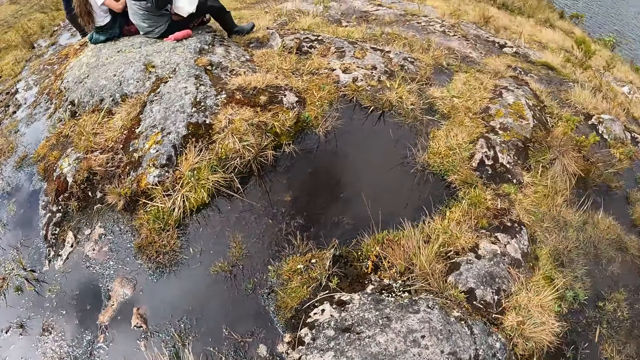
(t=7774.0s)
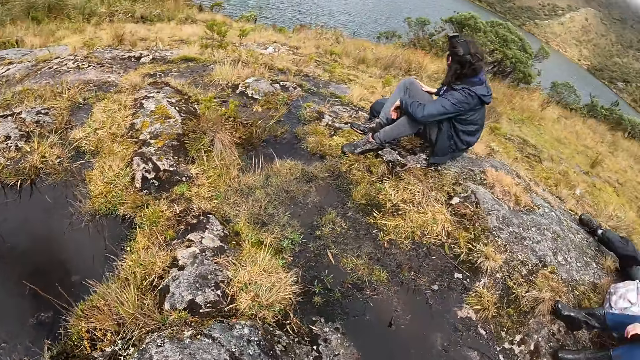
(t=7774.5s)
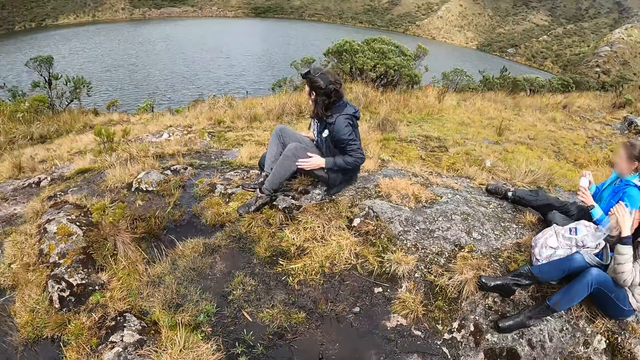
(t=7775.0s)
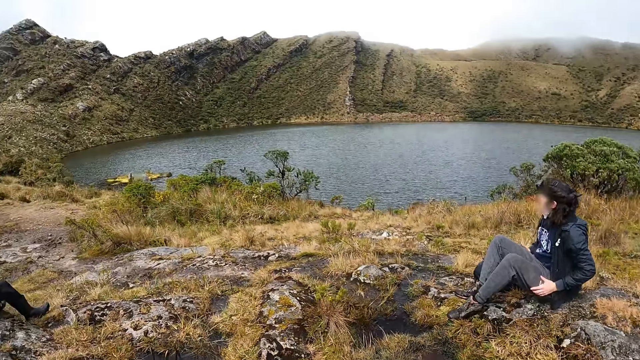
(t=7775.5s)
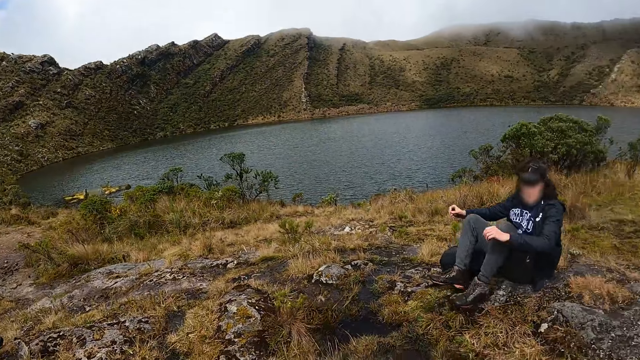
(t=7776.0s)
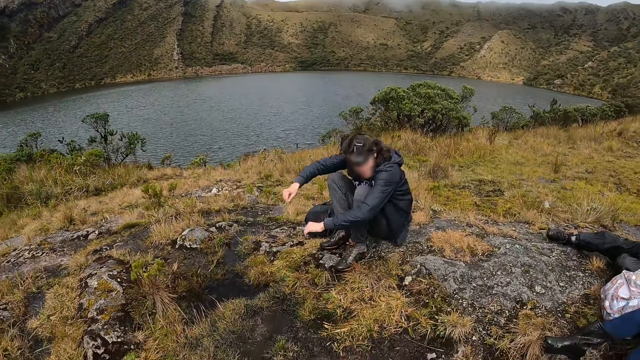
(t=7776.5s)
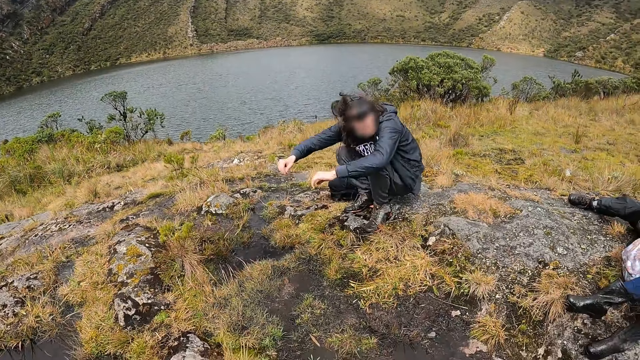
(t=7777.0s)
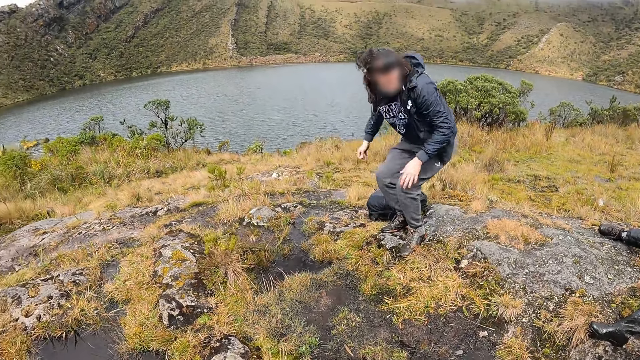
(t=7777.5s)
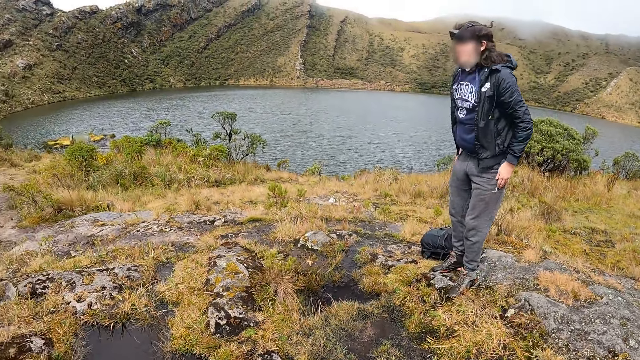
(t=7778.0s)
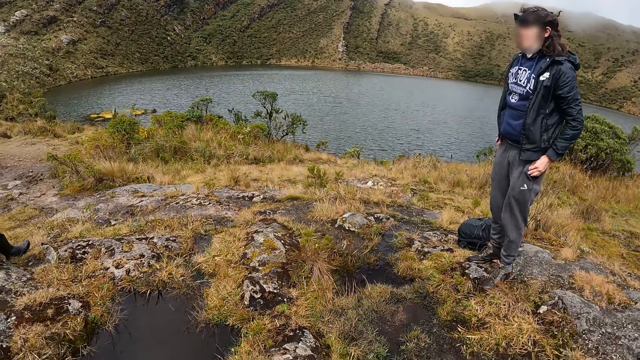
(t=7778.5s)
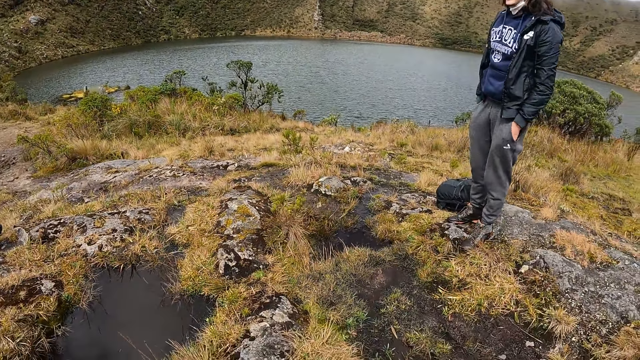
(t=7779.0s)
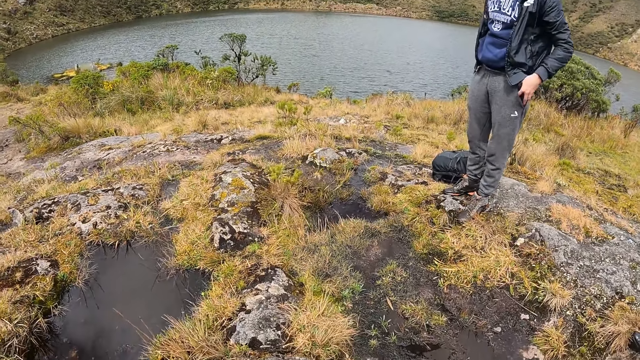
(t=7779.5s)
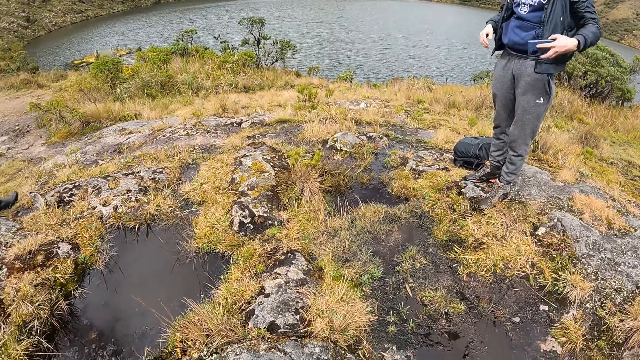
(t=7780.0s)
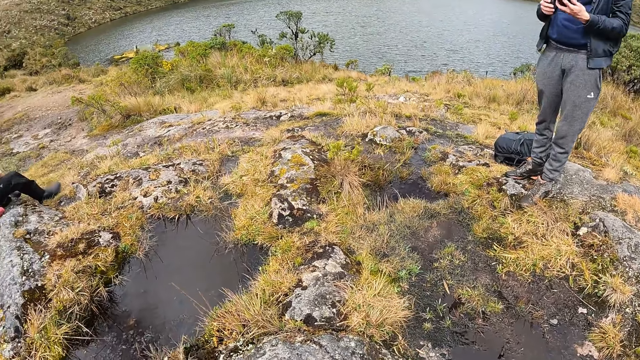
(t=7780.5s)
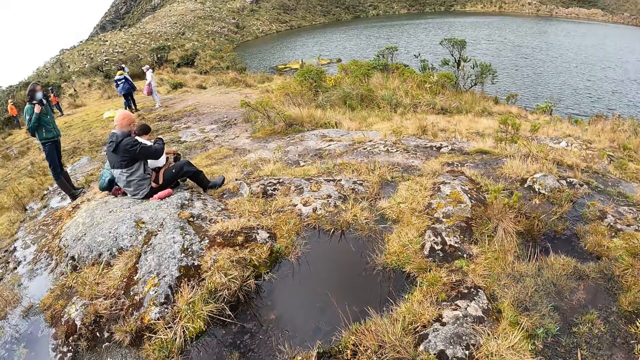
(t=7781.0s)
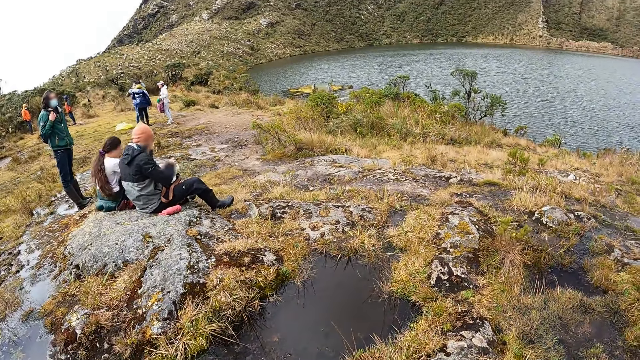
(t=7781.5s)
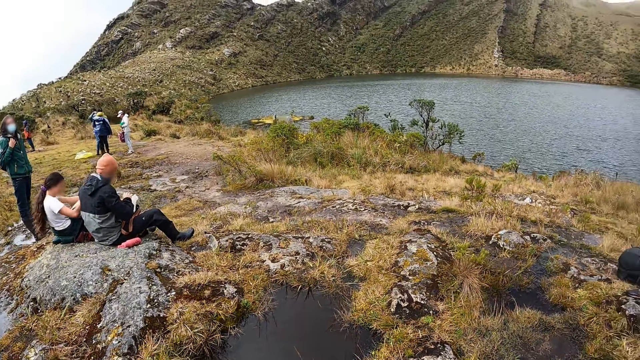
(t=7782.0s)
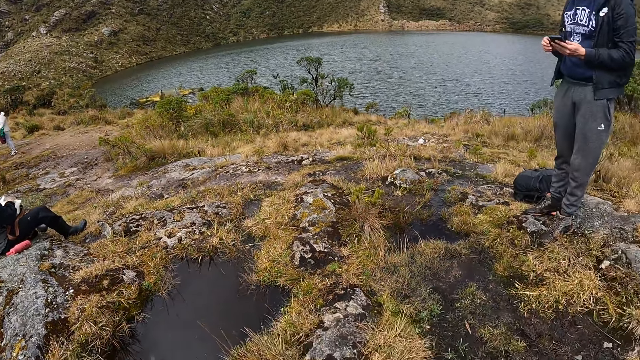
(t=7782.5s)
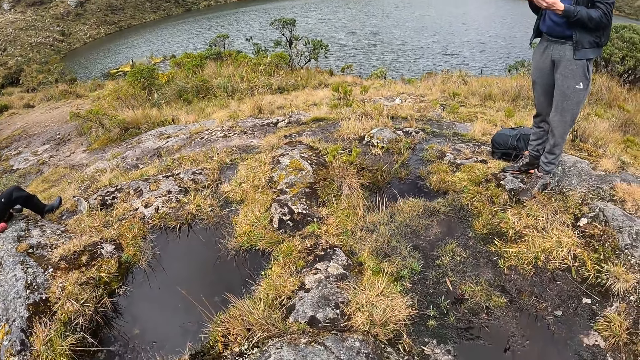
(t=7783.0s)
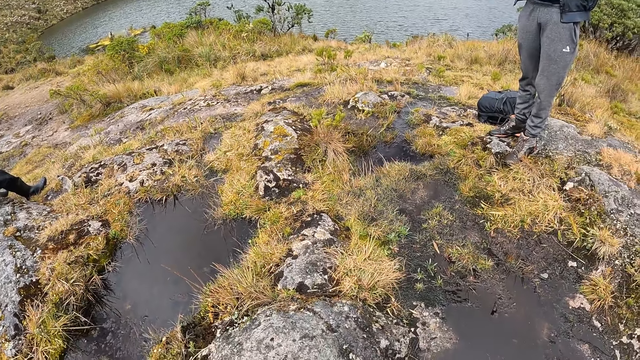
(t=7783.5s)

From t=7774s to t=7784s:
The camera wearer looks at a man. The man stands up from the ground. The man puts his hands in his pants' pockets. The camera wearer looks at the man. The man picks up a phone from his left pocket with his left hand and operates the phone with both hands. The camera wearer looks around.

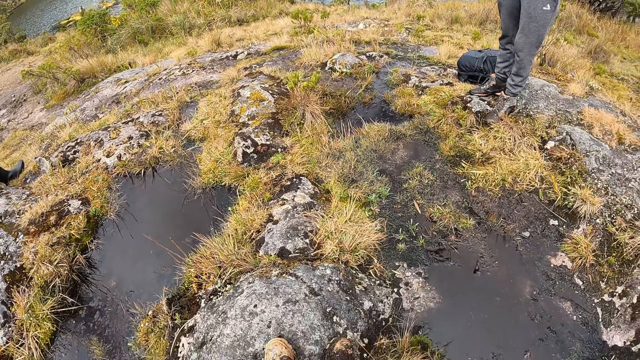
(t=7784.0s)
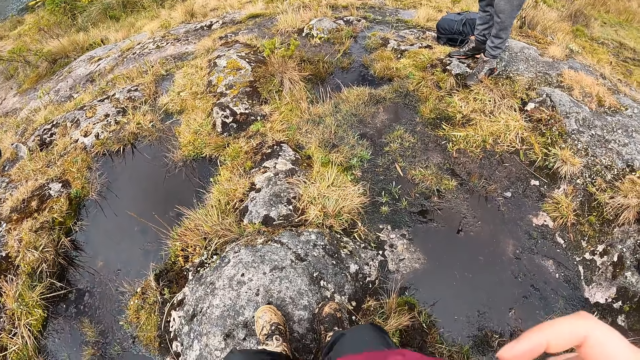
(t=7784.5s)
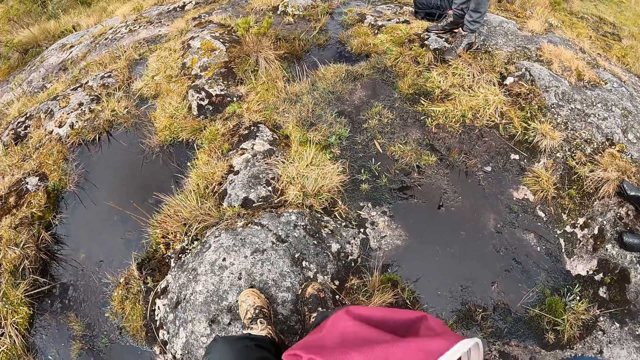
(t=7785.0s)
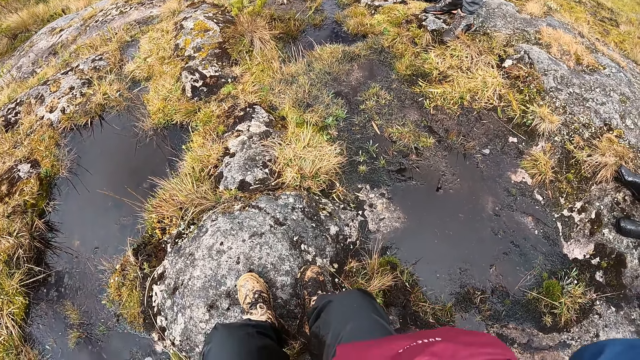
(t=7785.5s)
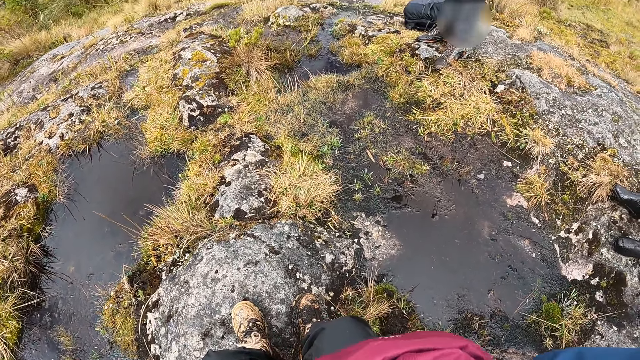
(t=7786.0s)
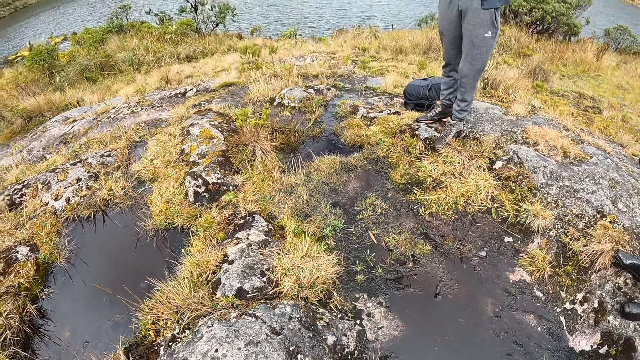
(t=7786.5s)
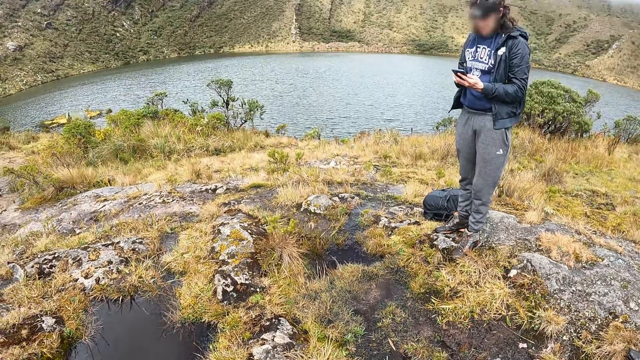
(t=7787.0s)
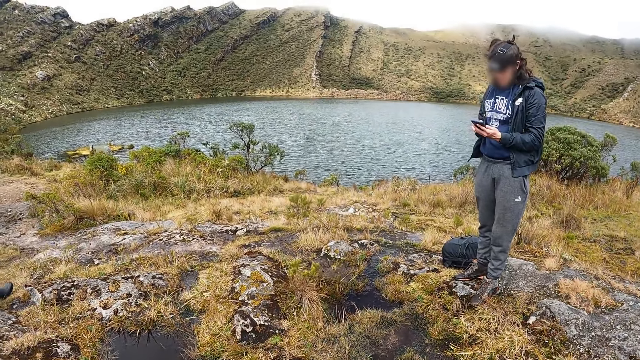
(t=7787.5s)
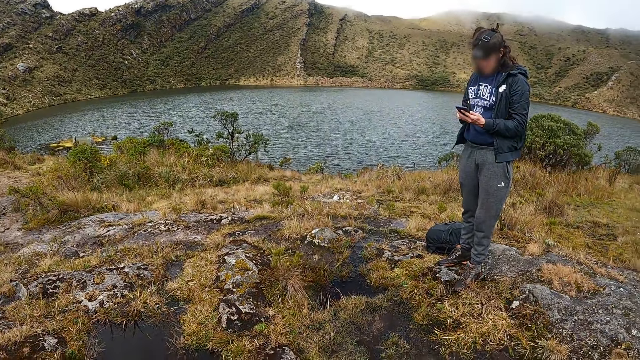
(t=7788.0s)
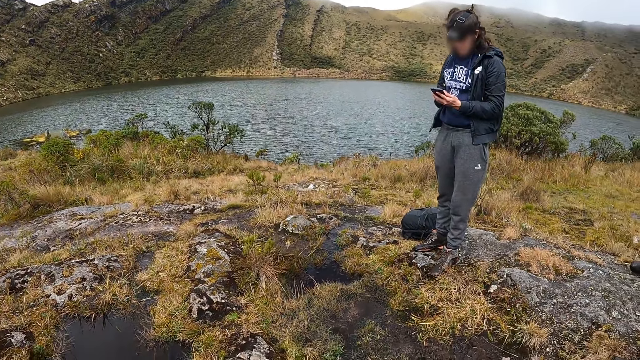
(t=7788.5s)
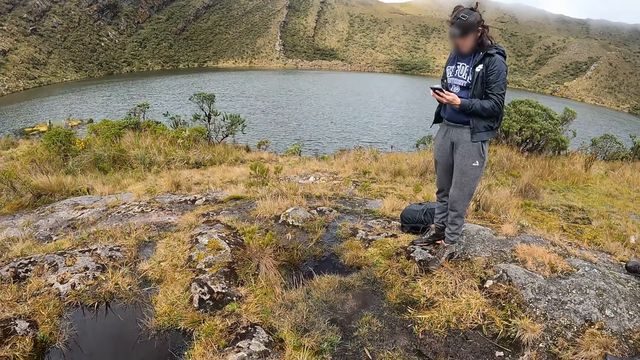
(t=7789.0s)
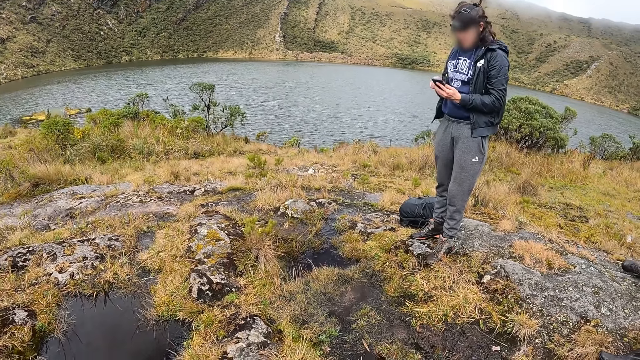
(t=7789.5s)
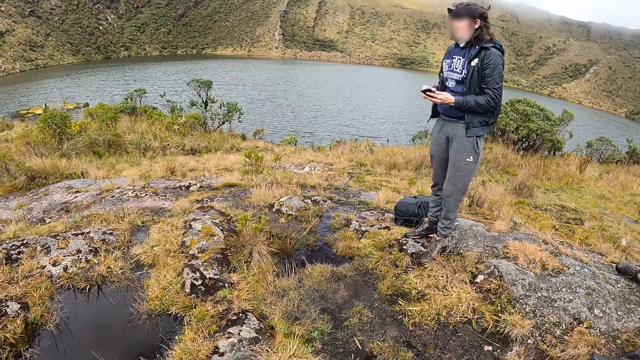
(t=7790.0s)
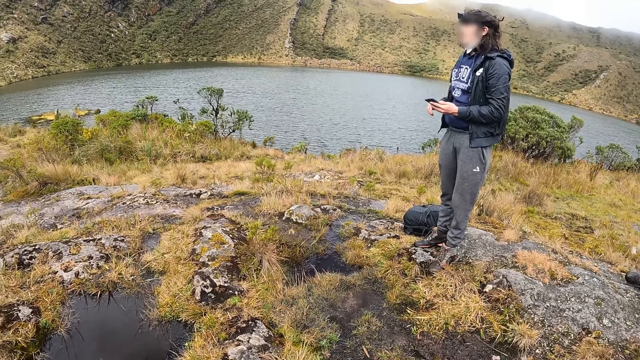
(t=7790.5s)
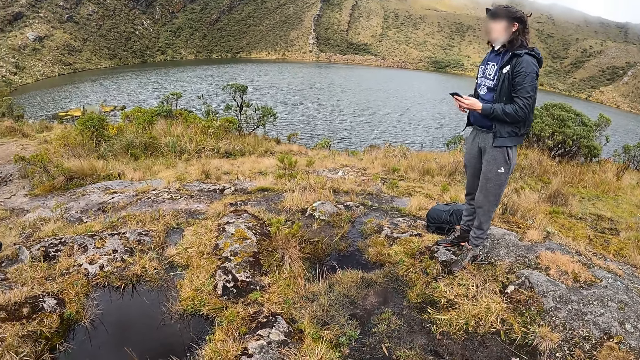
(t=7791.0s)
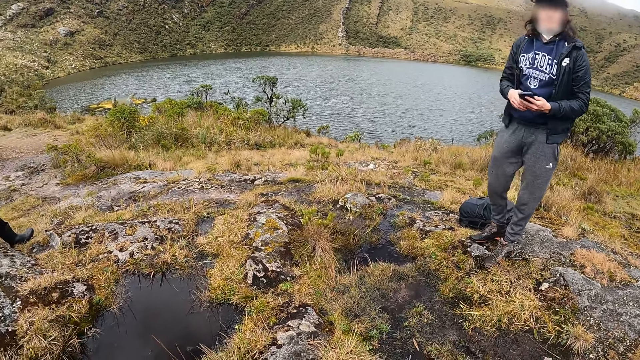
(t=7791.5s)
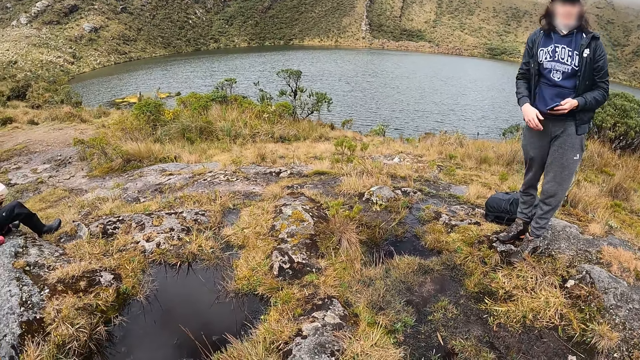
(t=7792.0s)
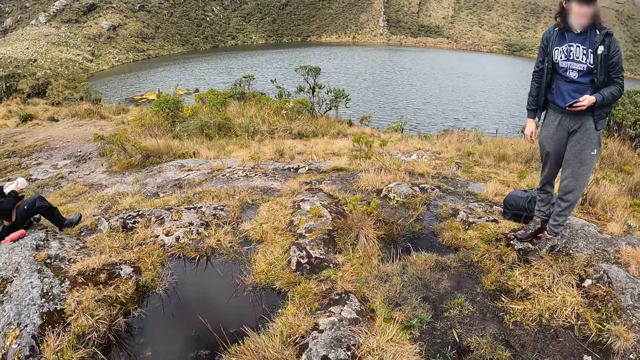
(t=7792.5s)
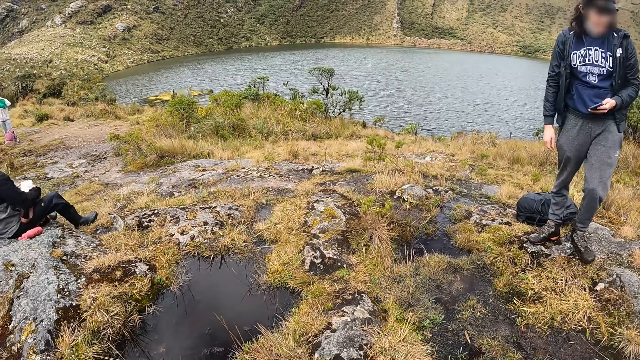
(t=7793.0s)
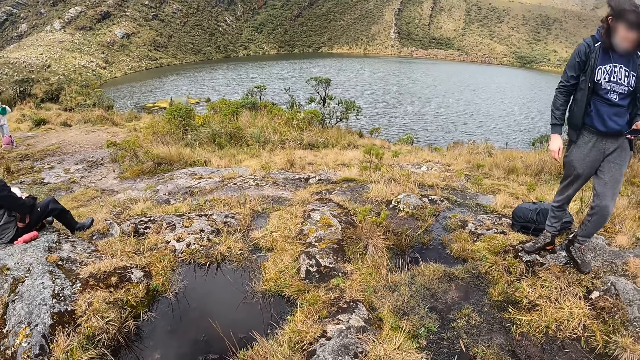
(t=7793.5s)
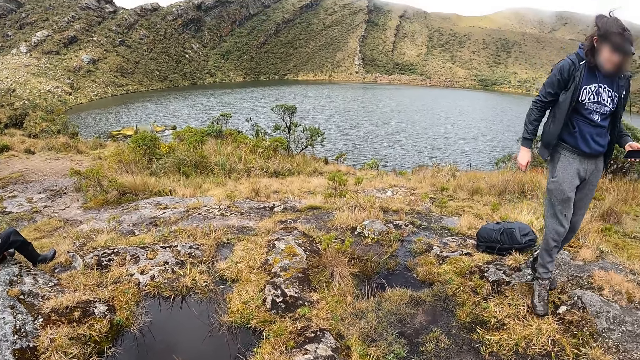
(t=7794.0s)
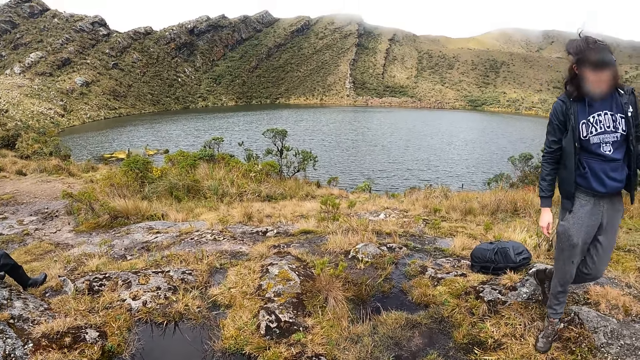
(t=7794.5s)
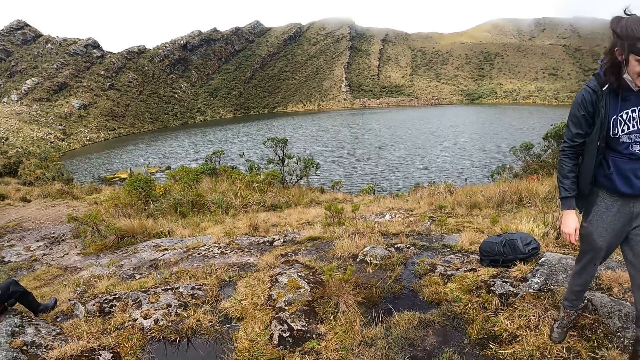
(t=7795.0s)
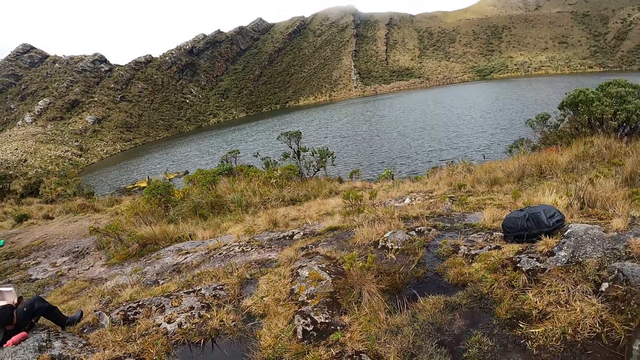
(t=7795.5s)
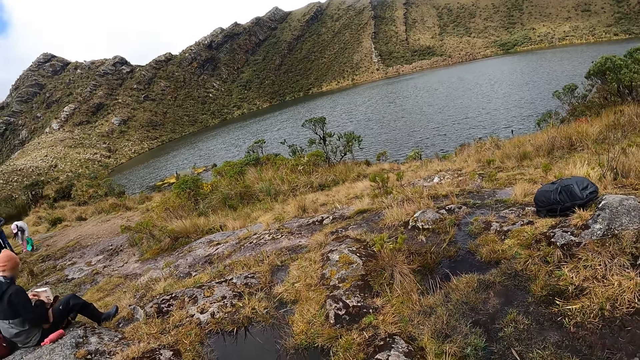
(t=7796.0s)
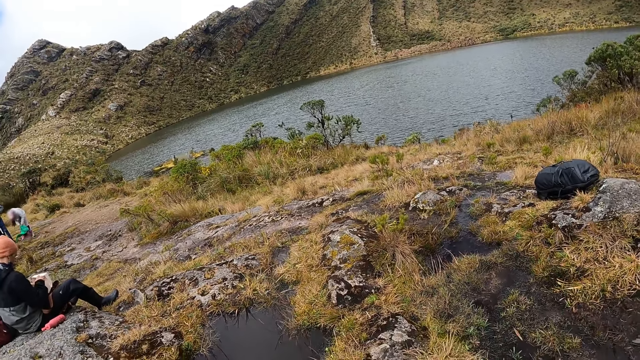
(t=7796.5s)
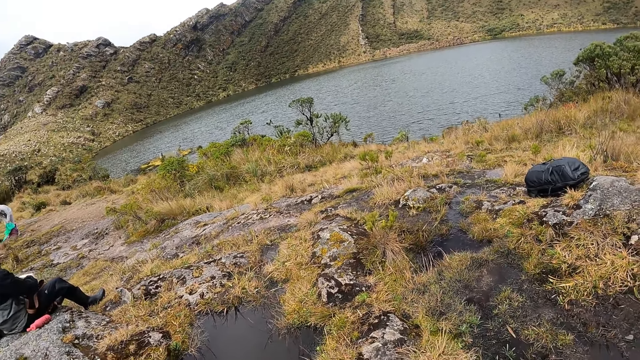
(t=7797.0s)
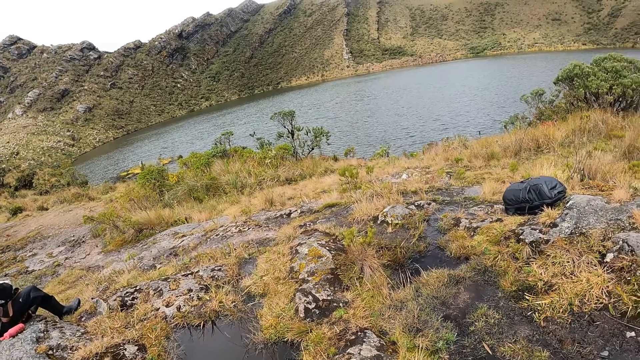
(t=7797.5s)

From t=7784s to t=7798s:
The camera wearer searches through a bag with both hands. They look at the shoes. They look at a man. They move something. They look at the man. They look around.
